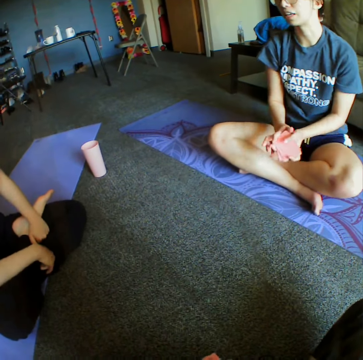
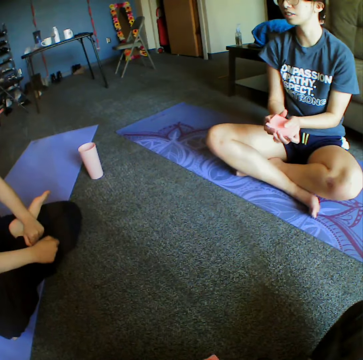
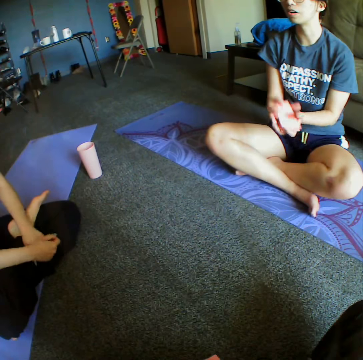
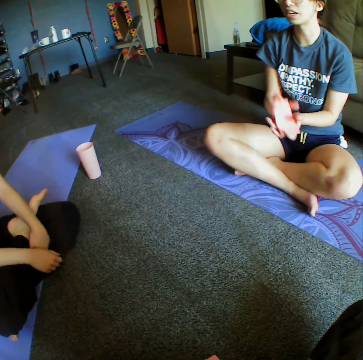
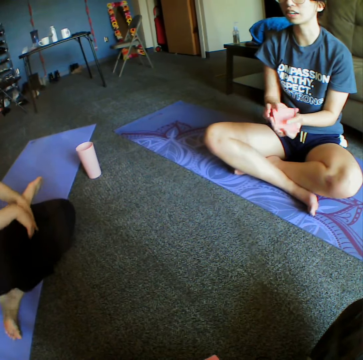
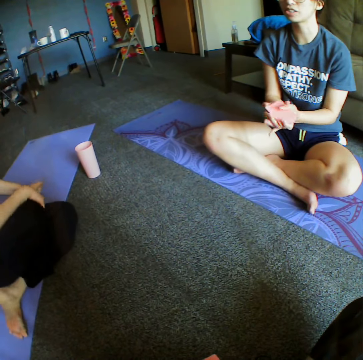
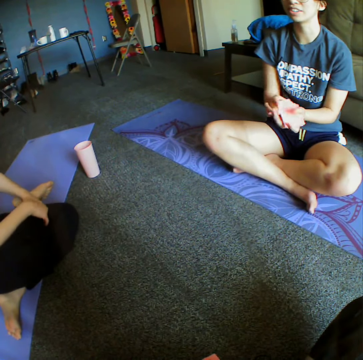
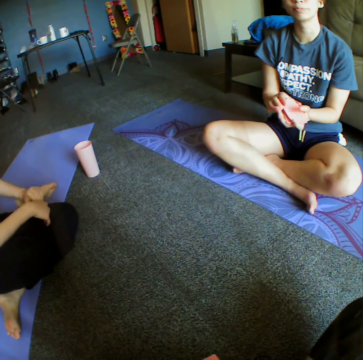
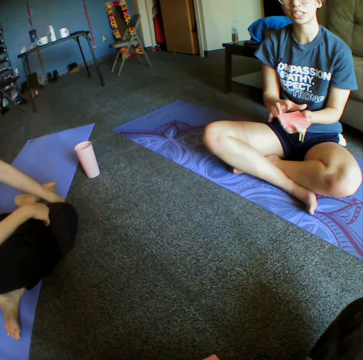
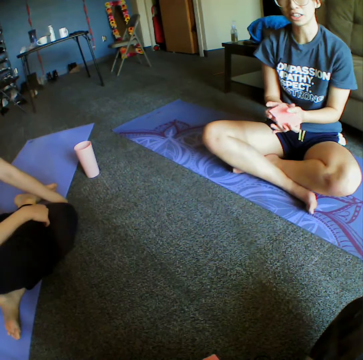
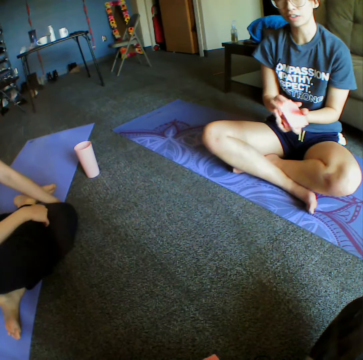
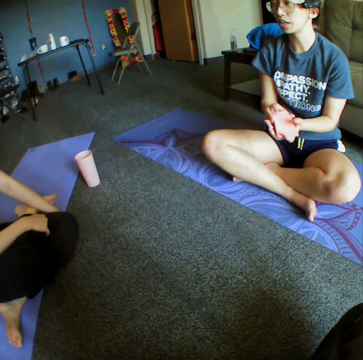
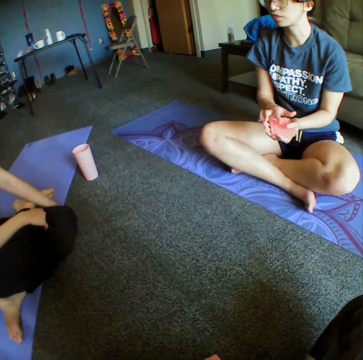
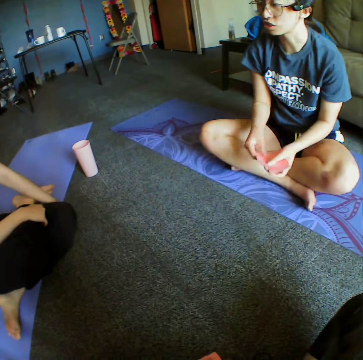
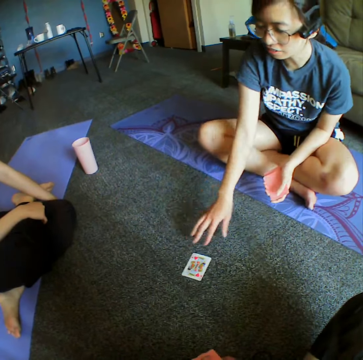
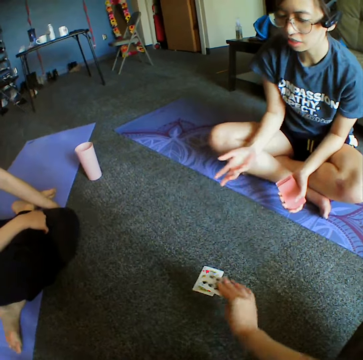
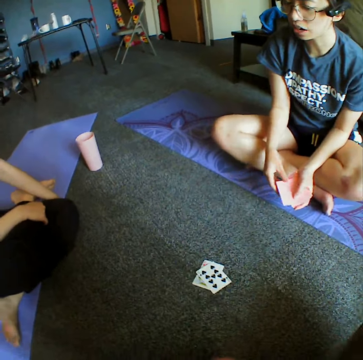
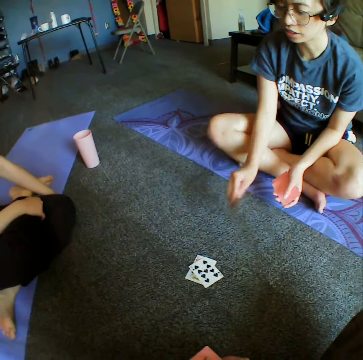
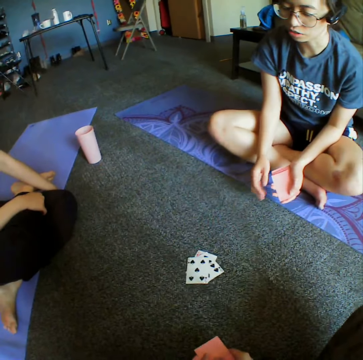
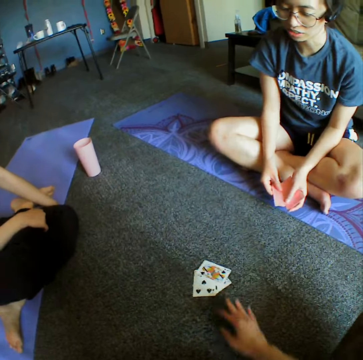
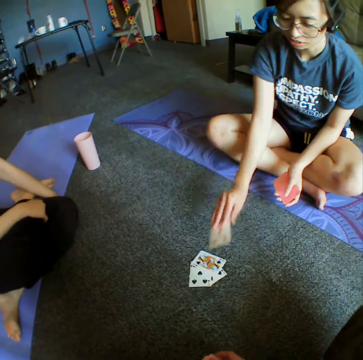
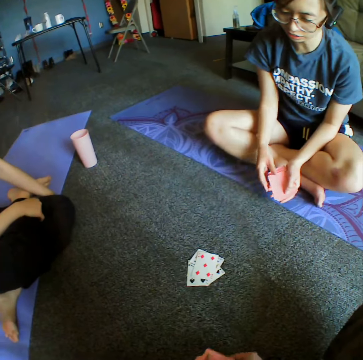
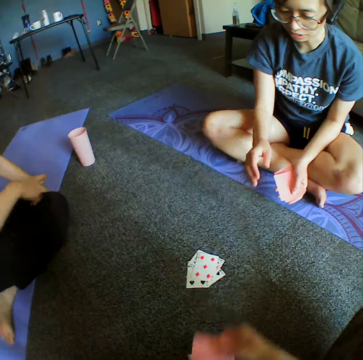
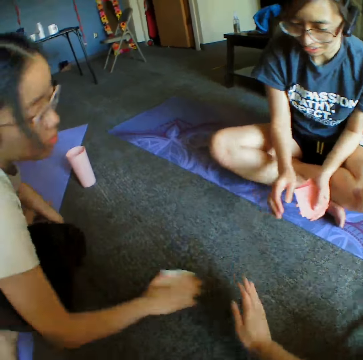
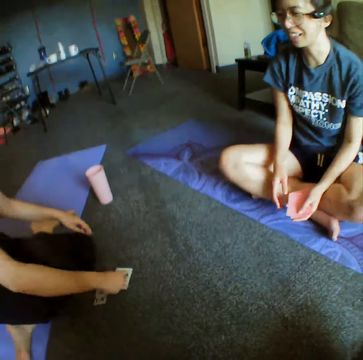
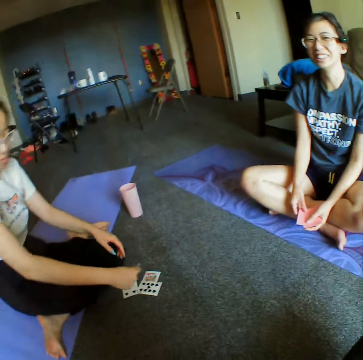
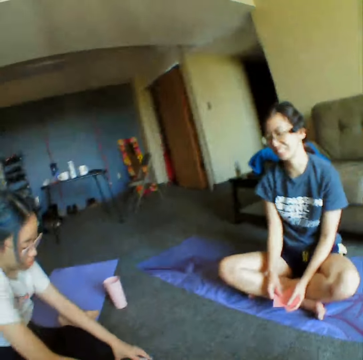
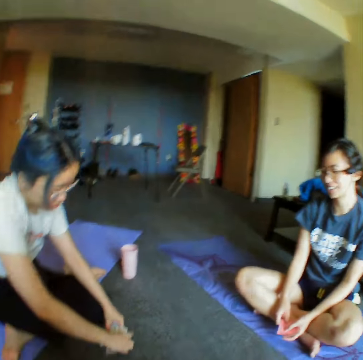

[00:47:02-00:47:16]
A woman talks with the camera wearer and another woman. The first woman reshuffles the cards. The first woman places down the card. The camera wearer places down the card. The first woman places down the card. The camera wearer places down the card. The first woman places down the card. The other woman takes the cards.

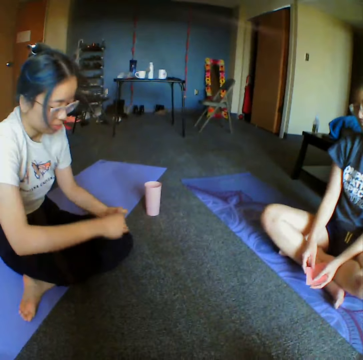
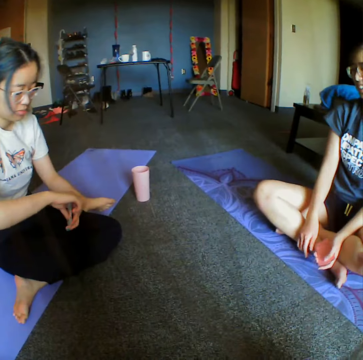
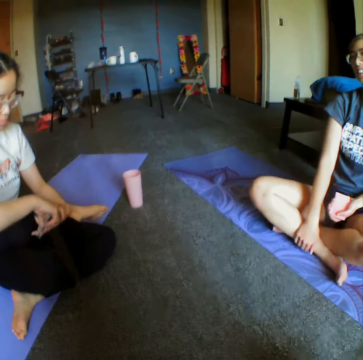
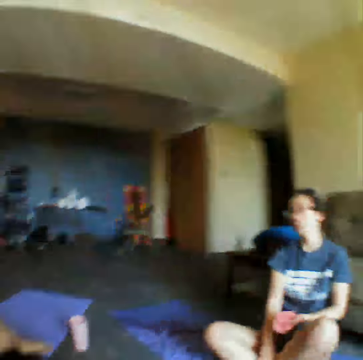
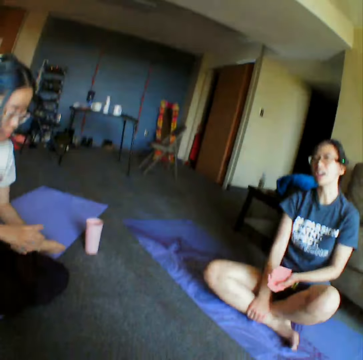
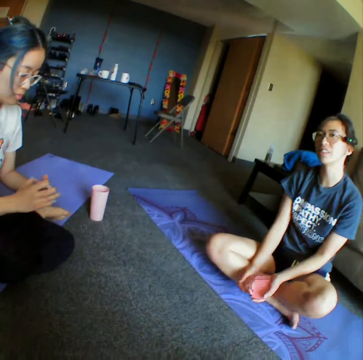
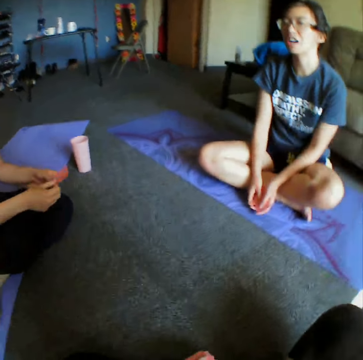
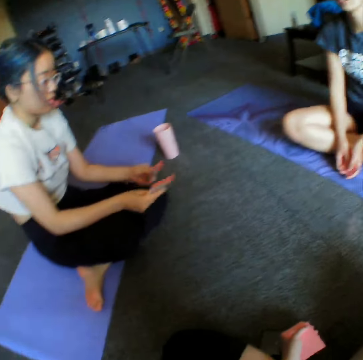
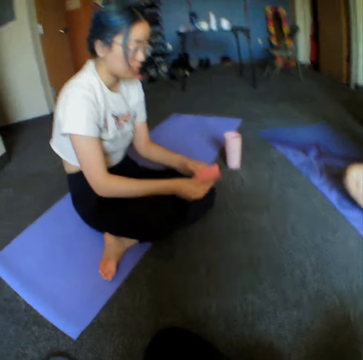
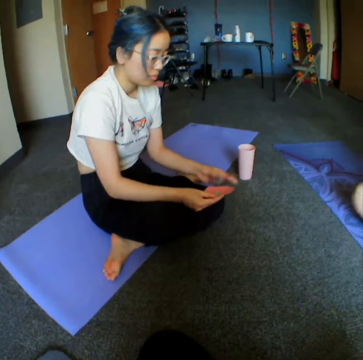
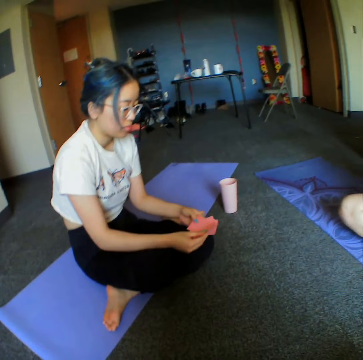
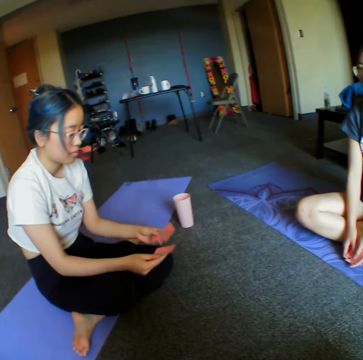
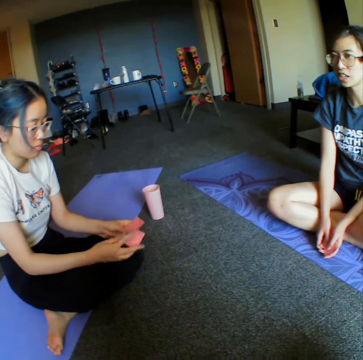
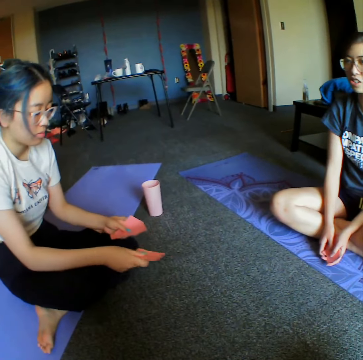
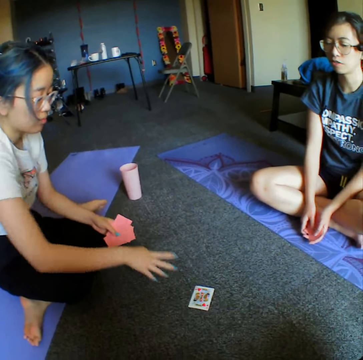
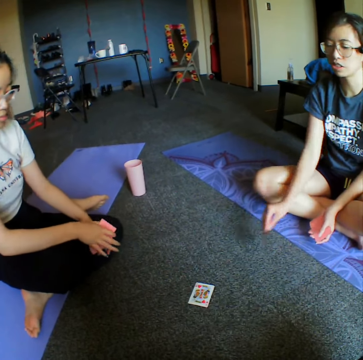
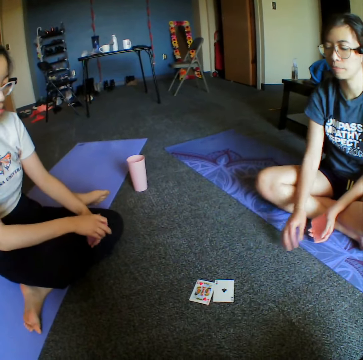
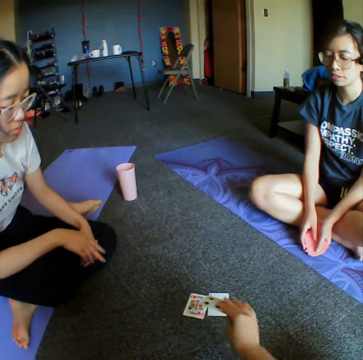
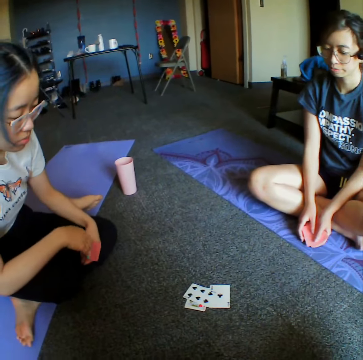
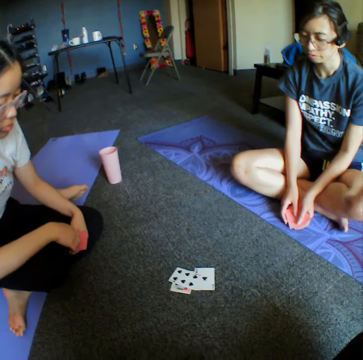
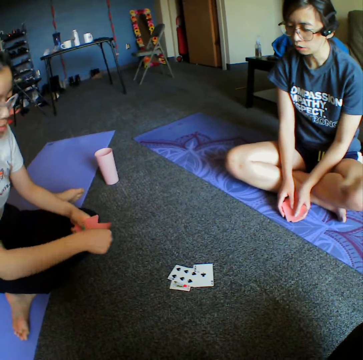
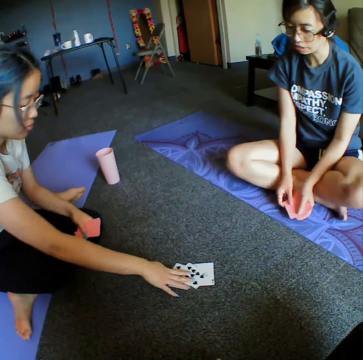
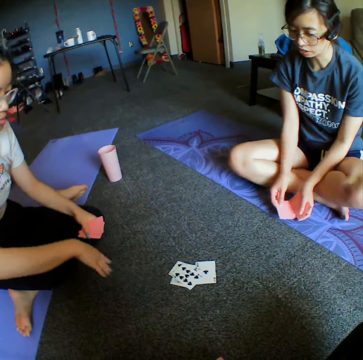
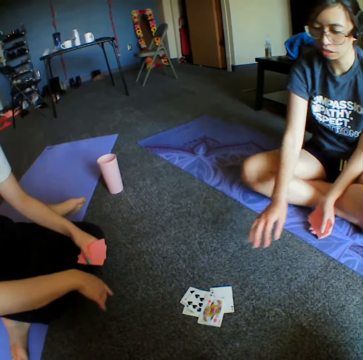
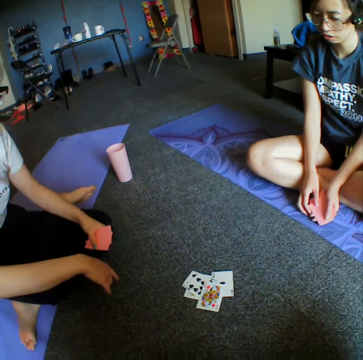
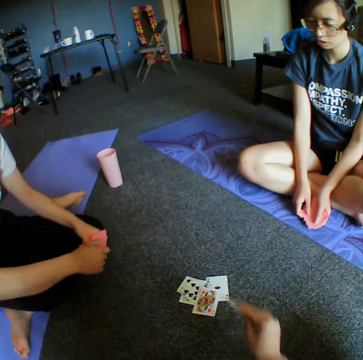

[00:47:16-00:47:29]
A woman reshuffles the cards. The woman places down the cards. Another woman places down the card. The camera wearer places down the card. The first woman places down the cards. The other woman places down the card.

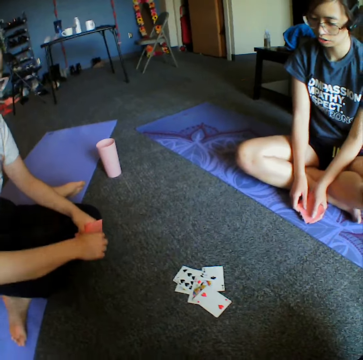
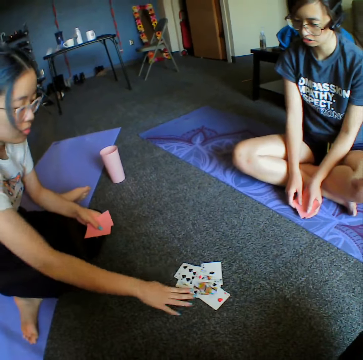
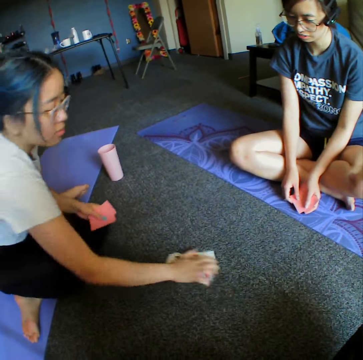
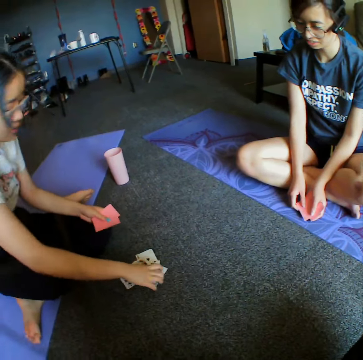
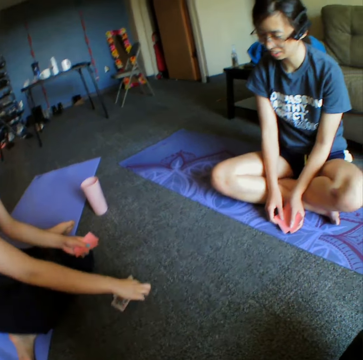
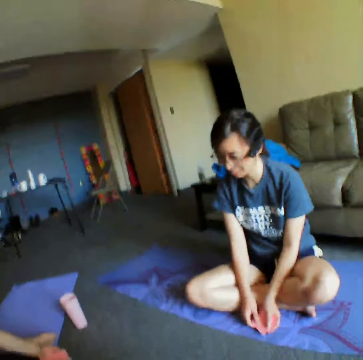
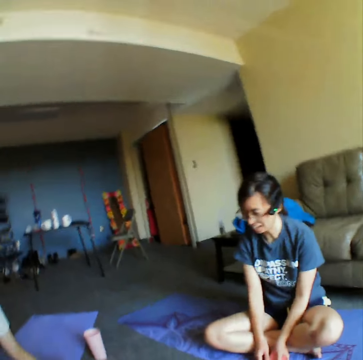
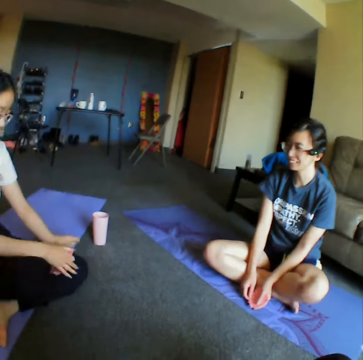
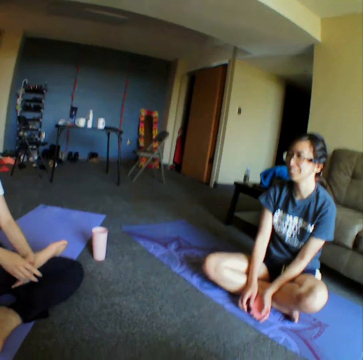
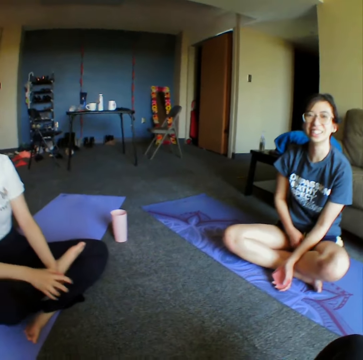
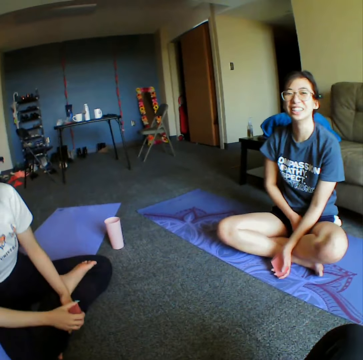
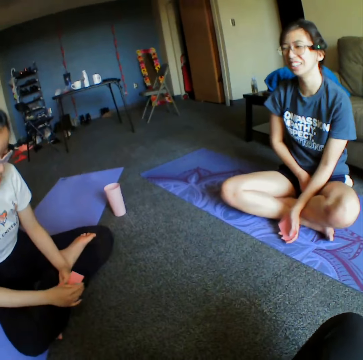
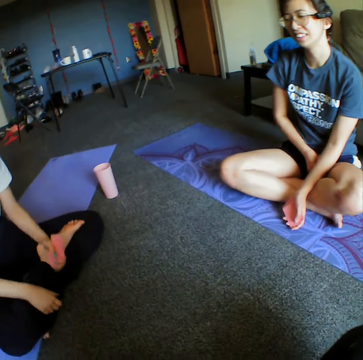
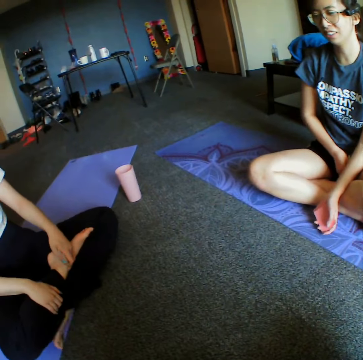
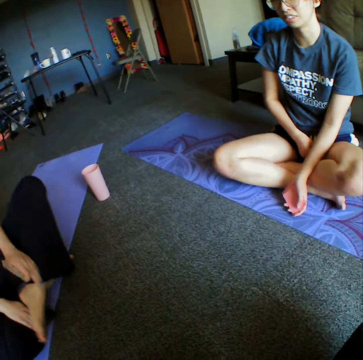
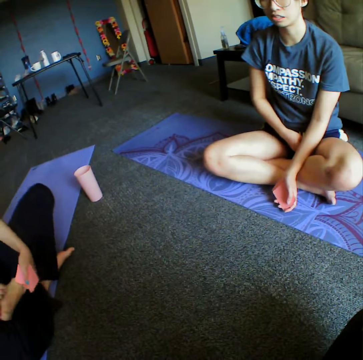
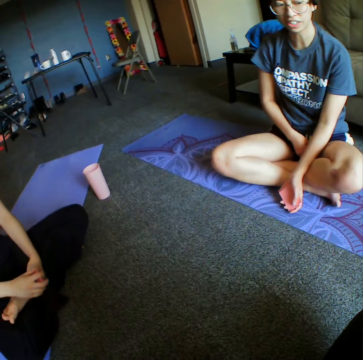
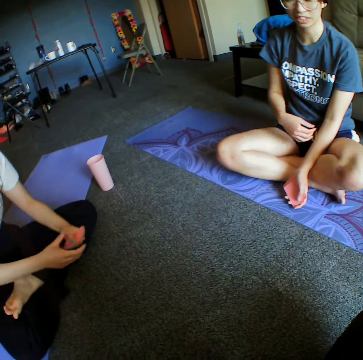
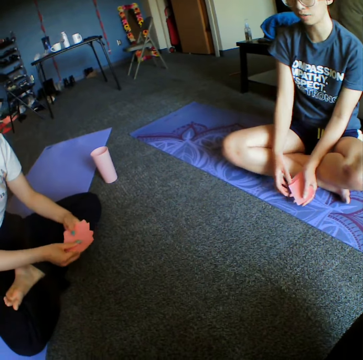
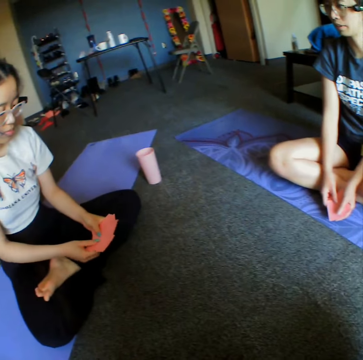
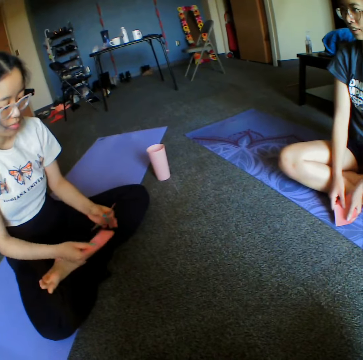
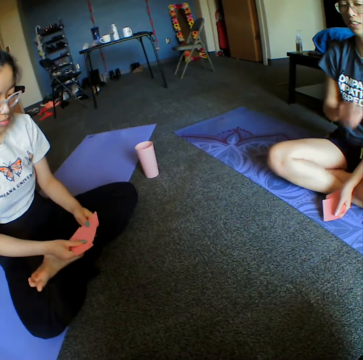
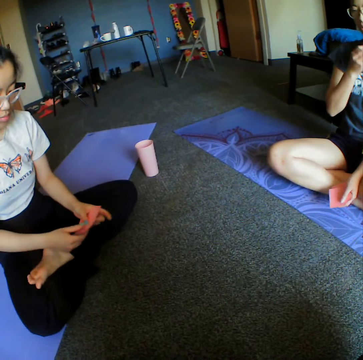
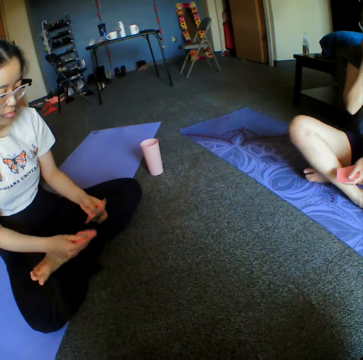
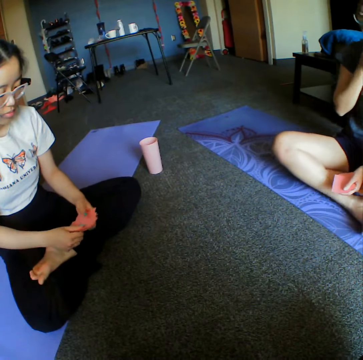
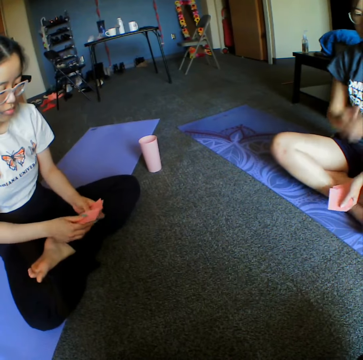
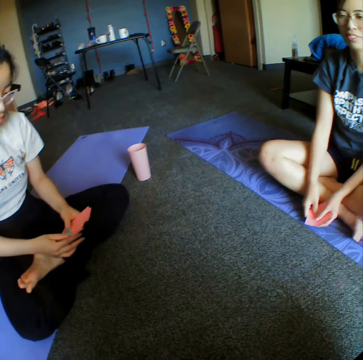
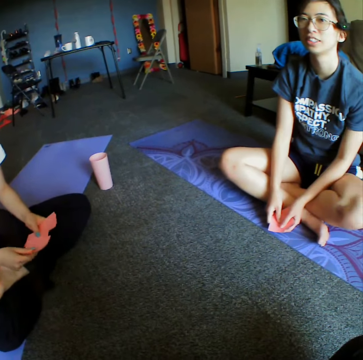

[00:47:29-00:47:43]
The camera wearer places down the card. A woman places down the cards. The woman takes the cards. The woman reshuffles the cards.
